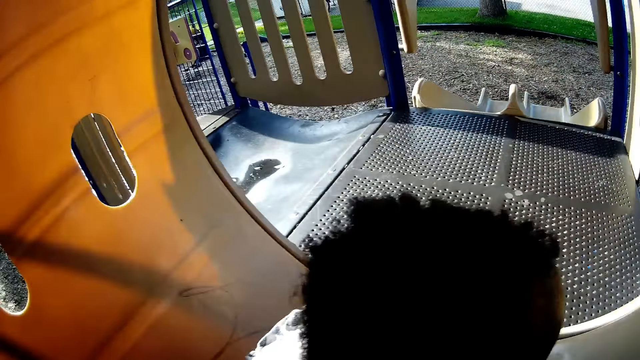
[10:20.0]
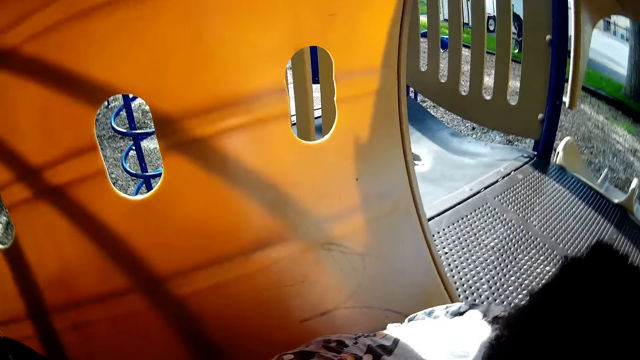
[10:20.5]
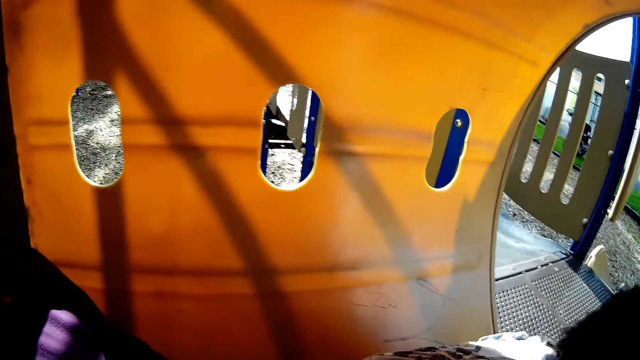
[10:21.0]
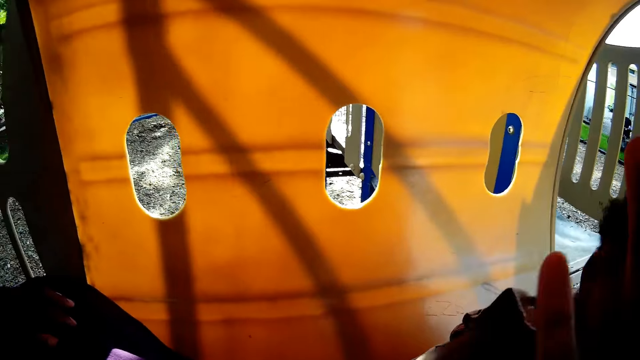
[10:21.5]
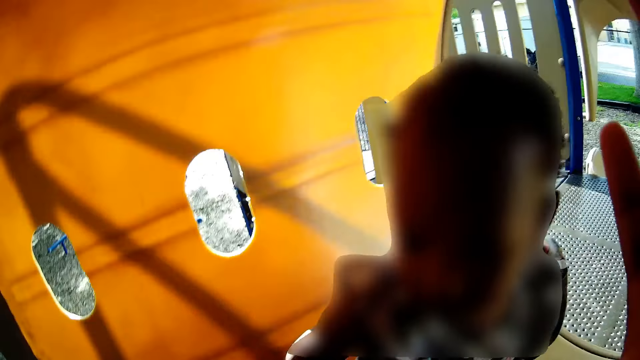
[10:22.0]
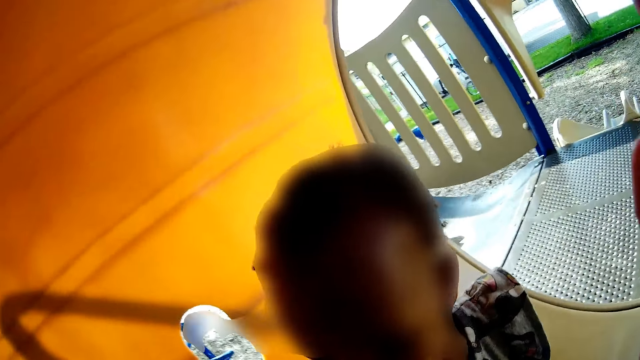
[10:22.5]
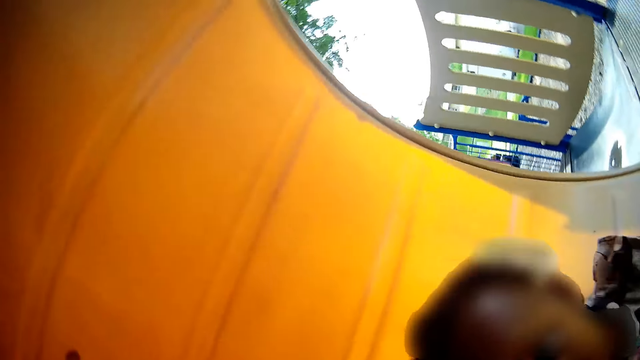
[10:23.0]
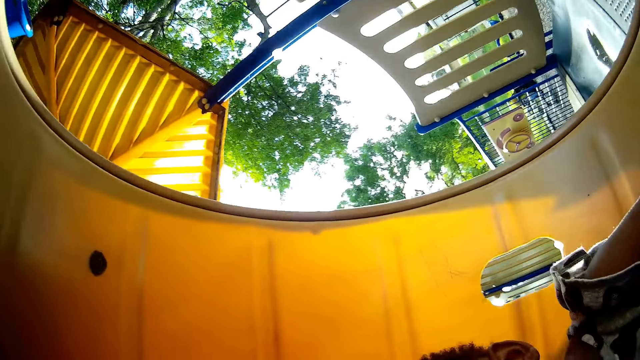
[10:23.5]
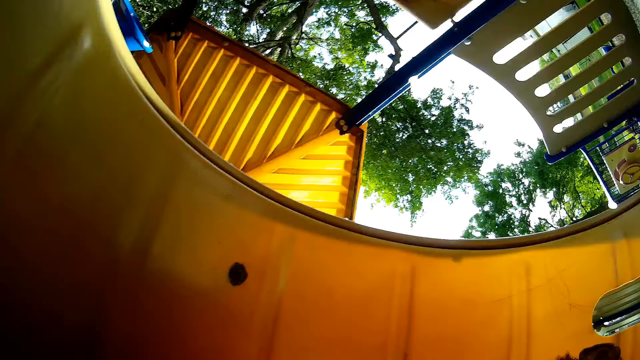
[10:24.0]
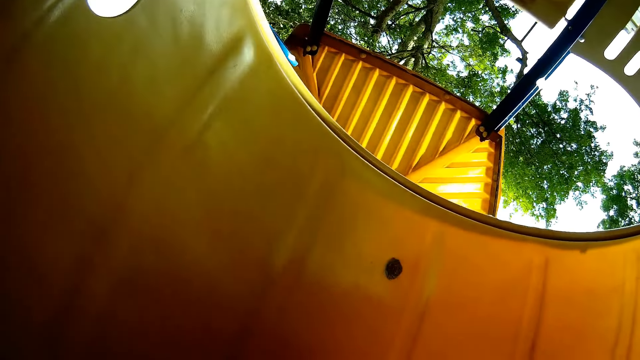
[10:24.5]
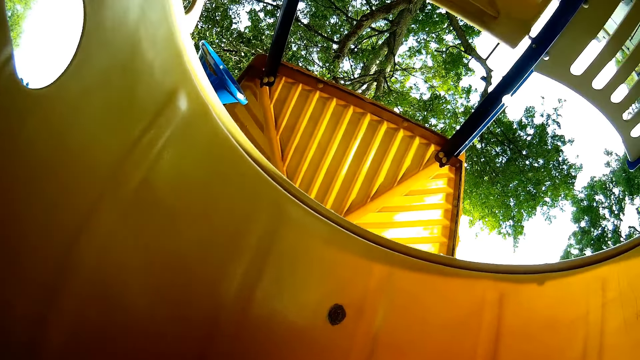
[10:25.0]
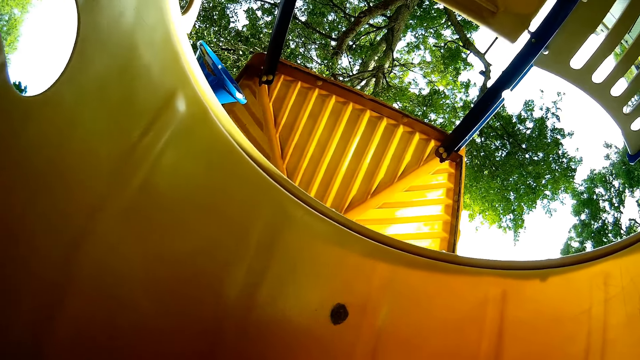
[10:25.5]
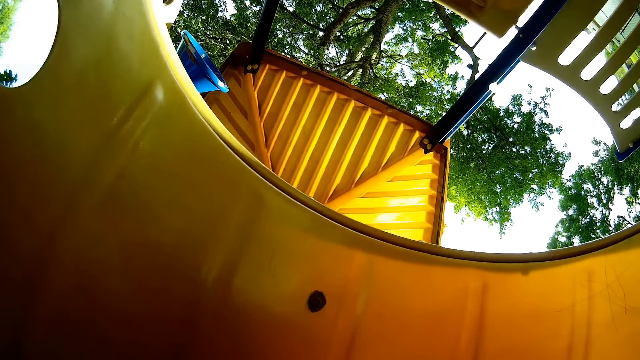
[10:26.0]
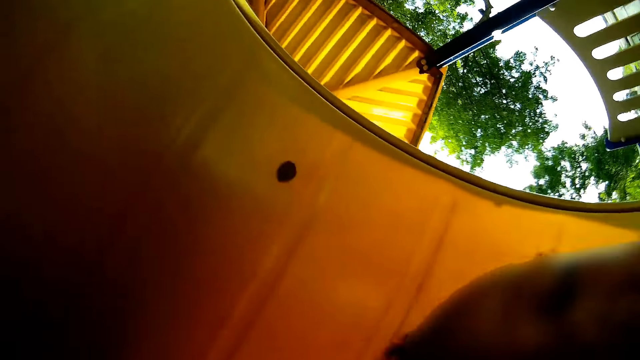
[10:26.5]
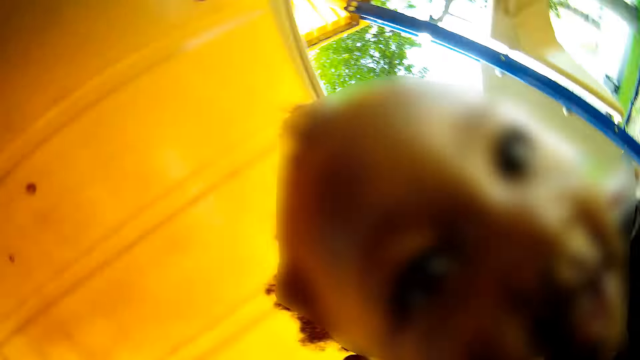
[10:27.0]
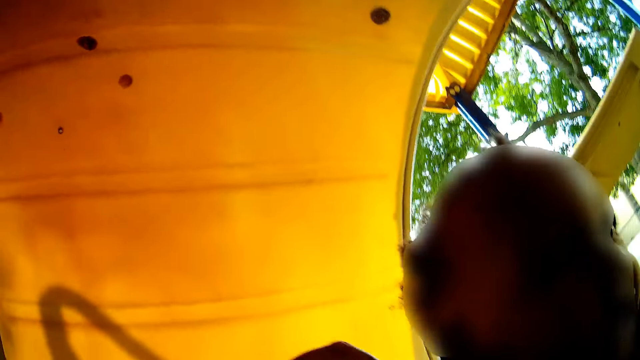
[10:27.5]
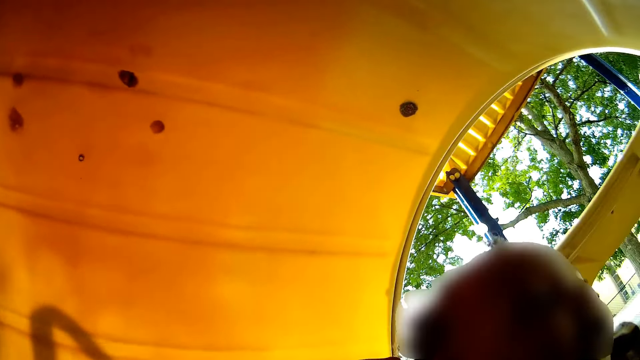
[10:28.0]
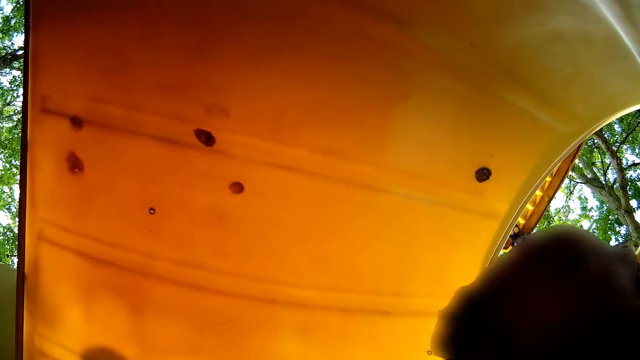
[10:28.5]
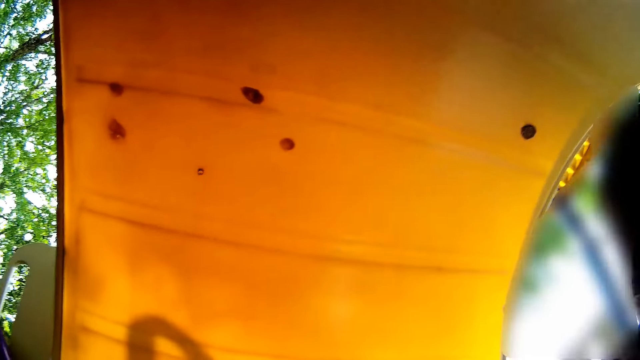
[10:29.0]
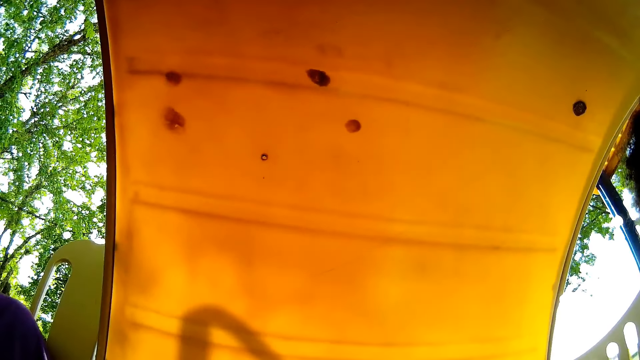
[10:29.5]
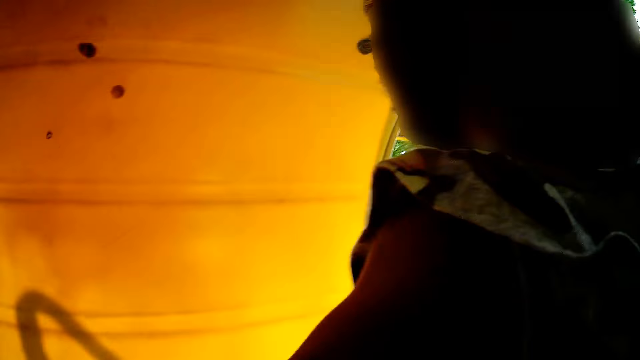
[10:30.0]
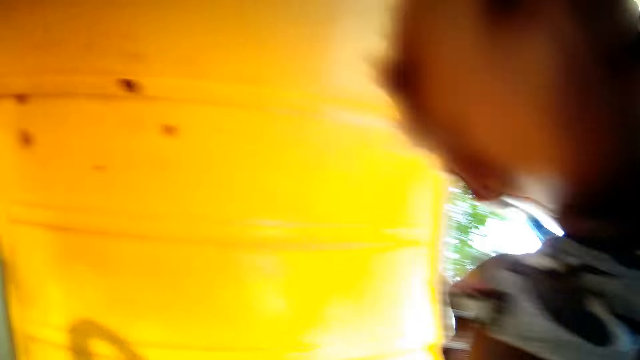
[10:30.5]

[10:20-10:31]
A person looks around. The camera wearer looks around. The person plays around.

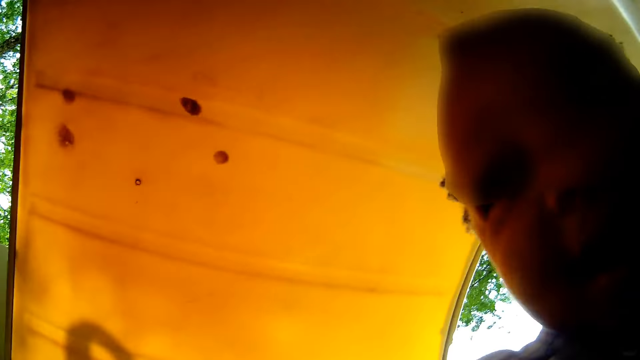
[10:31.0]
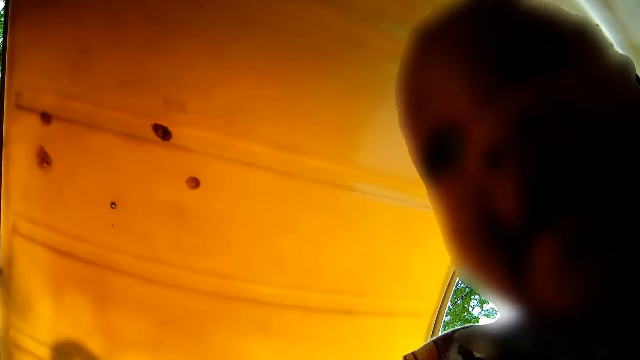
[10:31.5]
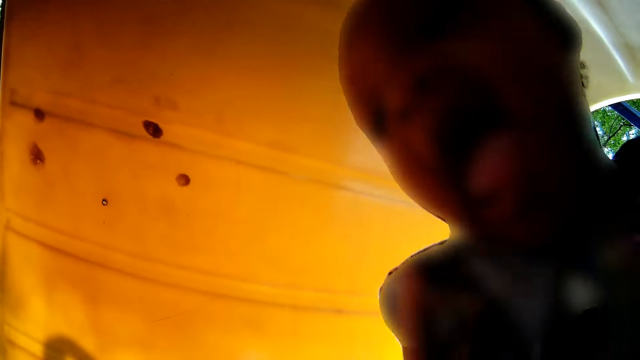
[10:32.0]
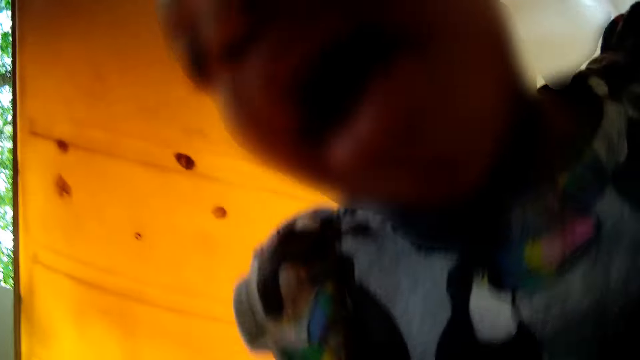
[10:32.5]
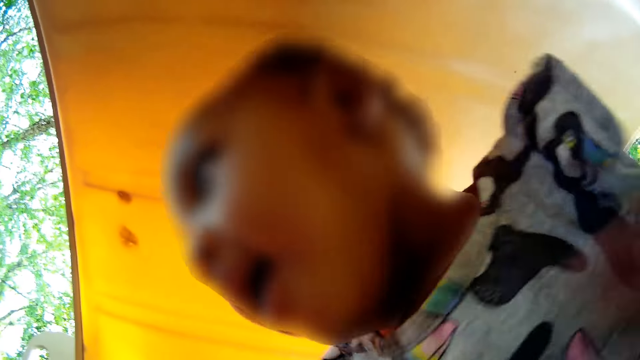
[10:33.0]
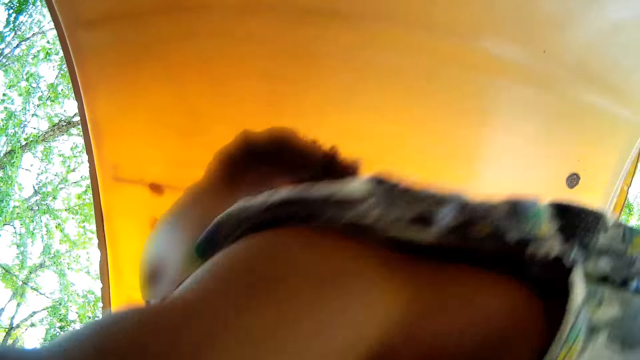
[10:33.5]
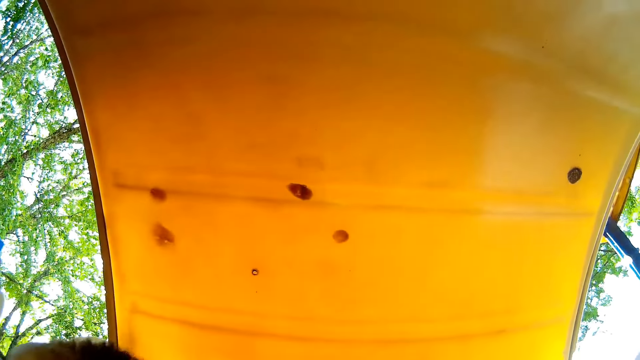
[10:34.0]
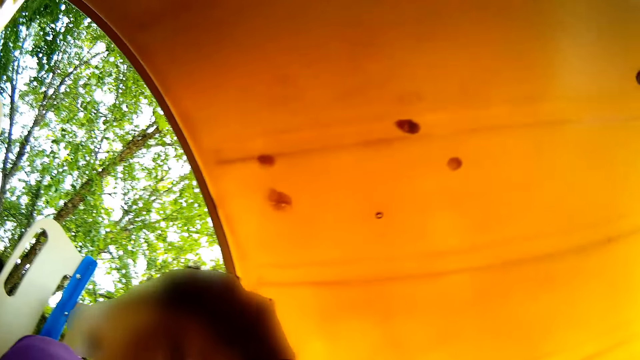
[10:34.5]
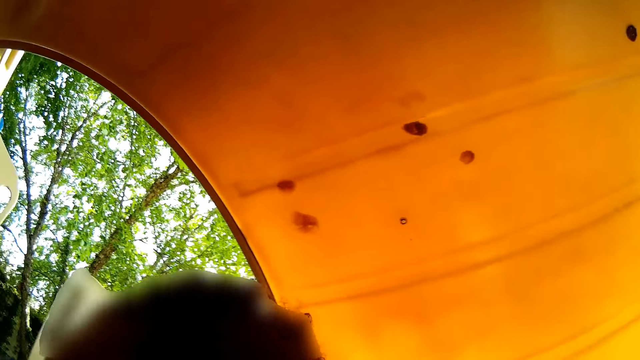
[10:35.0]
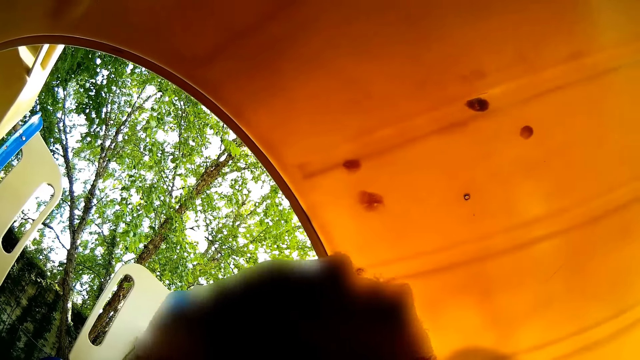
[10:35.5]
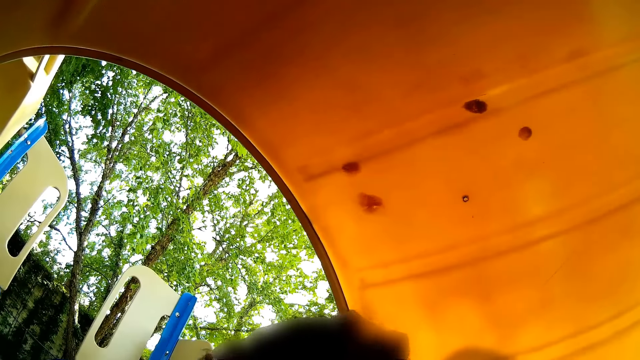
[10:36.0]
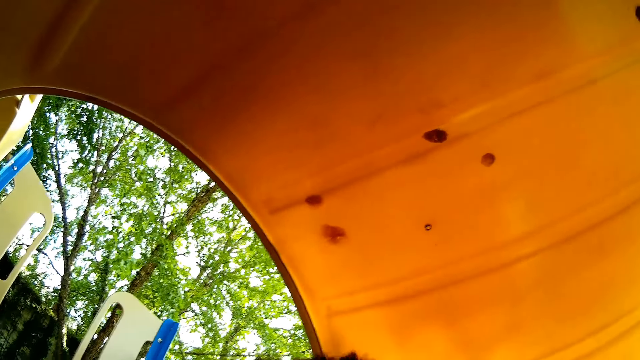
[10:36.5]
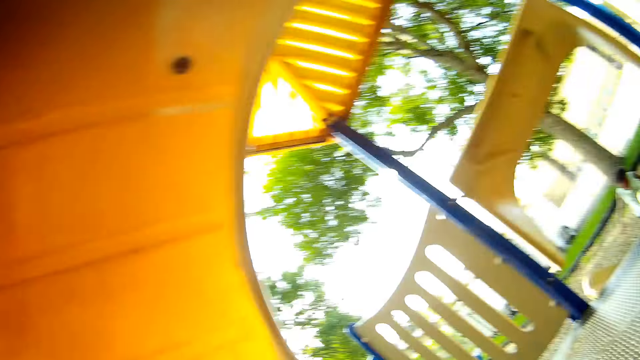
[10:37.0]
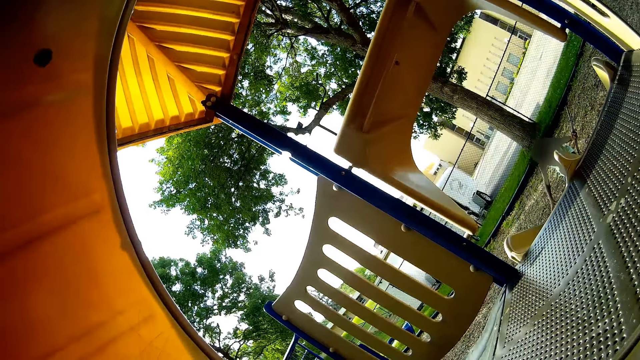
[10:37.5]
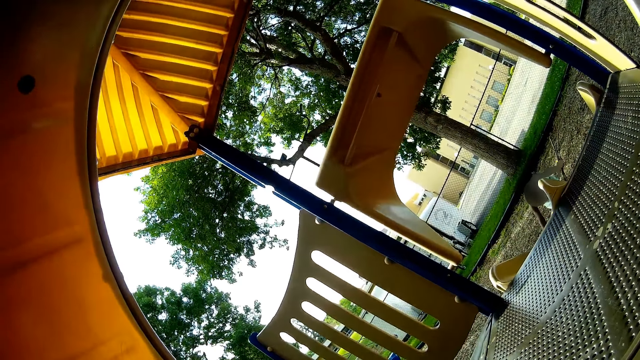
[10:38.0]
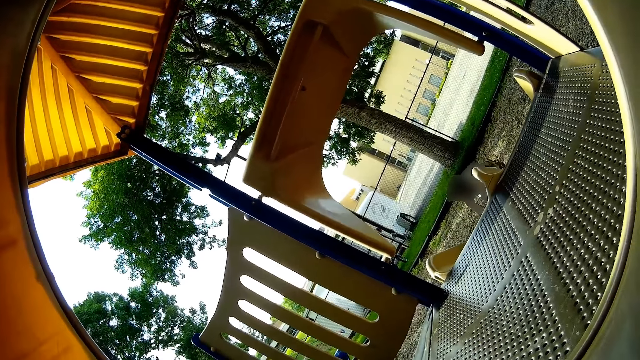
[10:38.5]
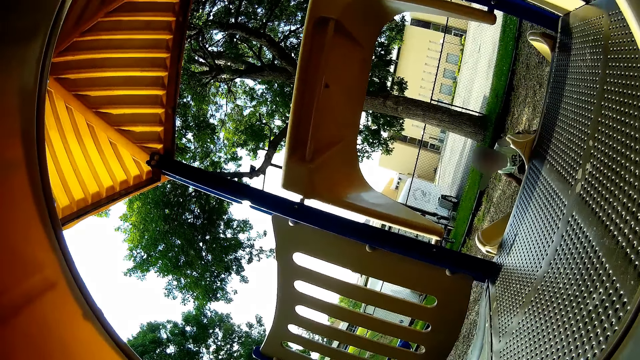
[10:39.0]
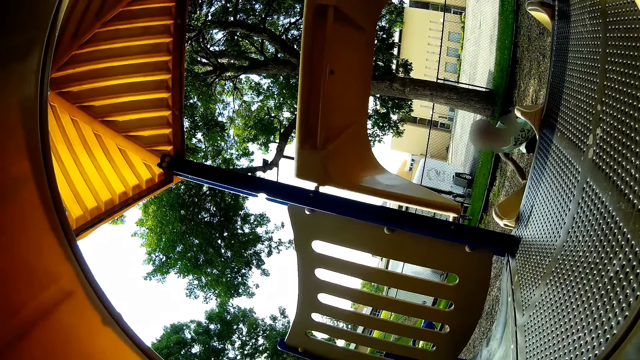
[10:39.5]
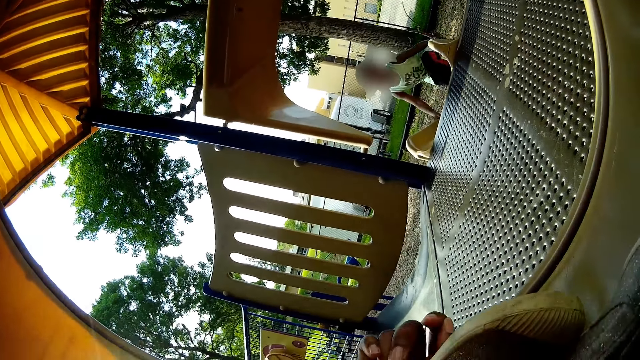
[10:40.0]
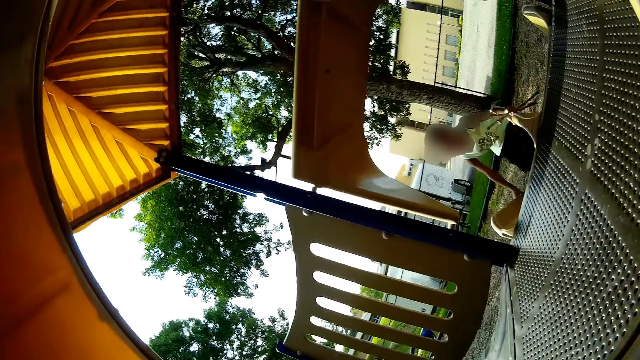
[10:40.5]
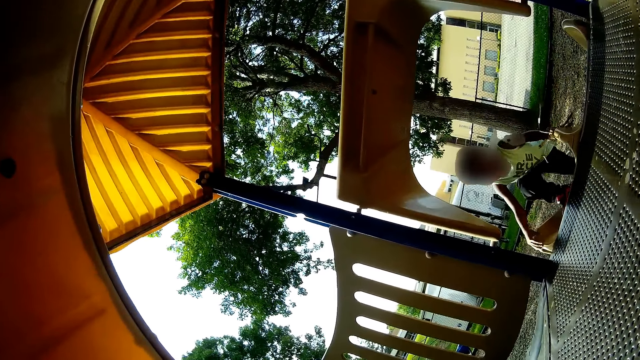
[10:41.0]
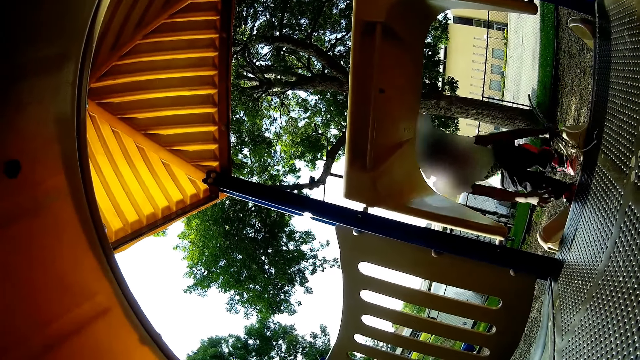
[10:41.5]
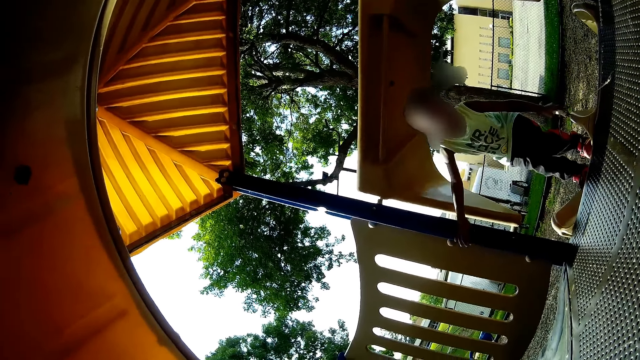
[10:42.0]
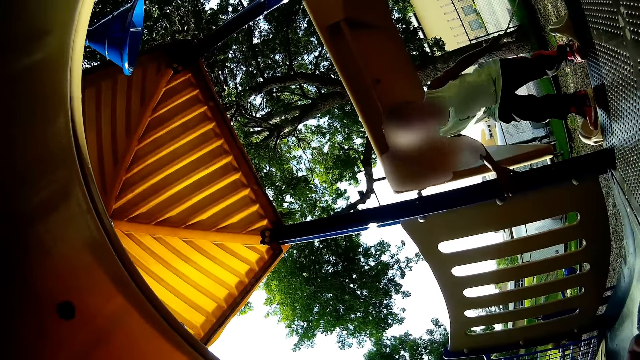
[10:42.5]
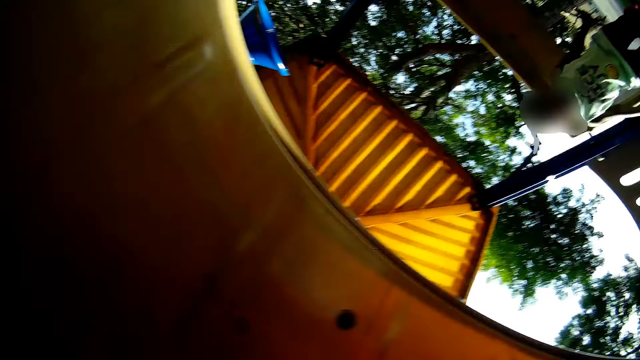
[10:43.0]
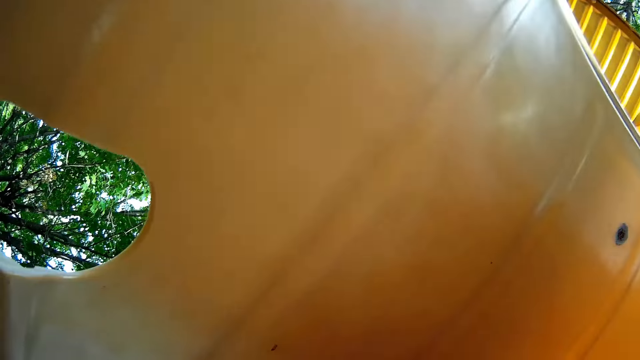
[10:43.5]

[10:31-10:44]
The camera wearer looks around. A person crawls around. The camera wearer looks around. A boy climbs the slide. The camera wearer looks around.
